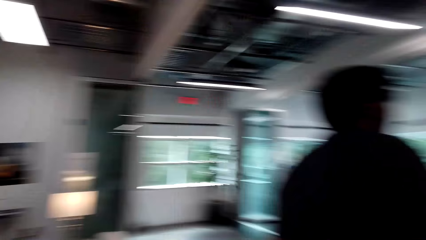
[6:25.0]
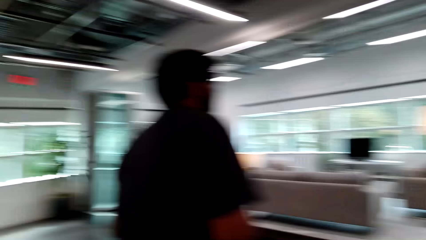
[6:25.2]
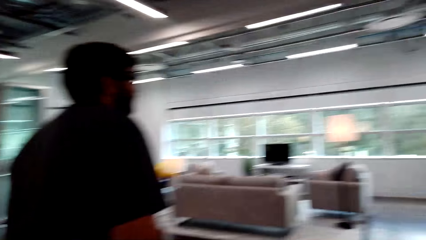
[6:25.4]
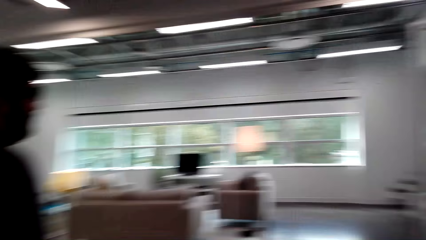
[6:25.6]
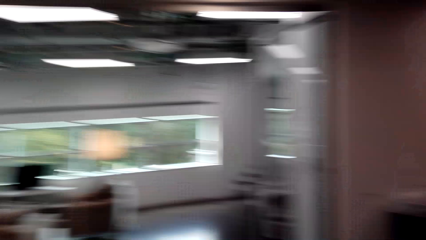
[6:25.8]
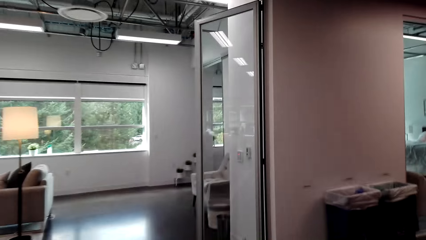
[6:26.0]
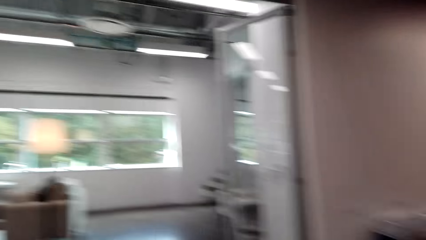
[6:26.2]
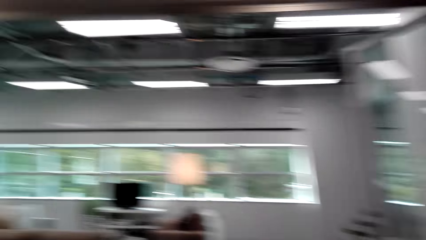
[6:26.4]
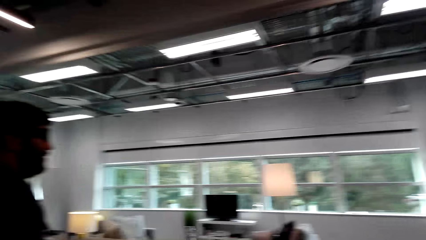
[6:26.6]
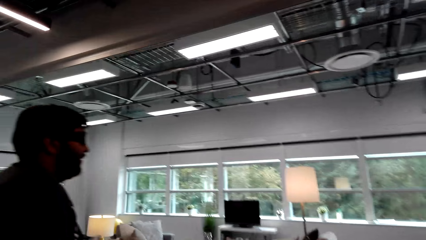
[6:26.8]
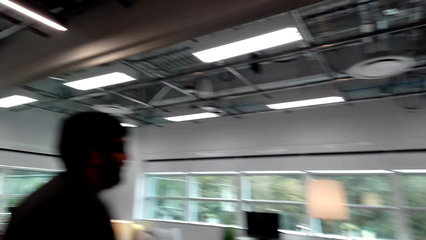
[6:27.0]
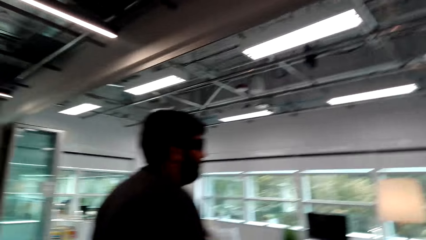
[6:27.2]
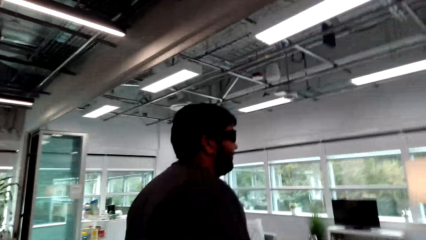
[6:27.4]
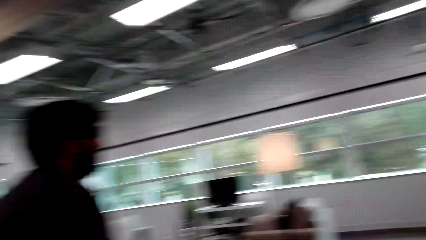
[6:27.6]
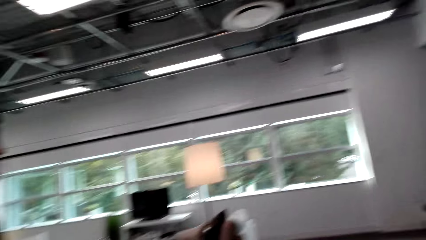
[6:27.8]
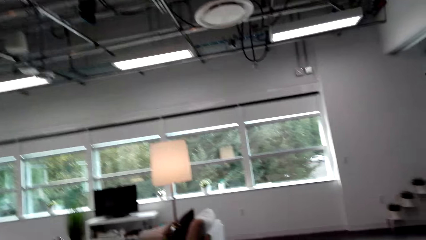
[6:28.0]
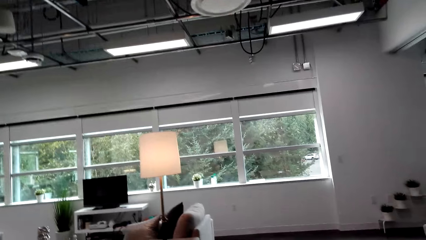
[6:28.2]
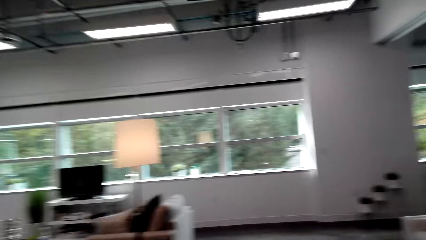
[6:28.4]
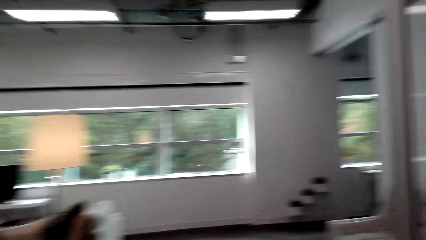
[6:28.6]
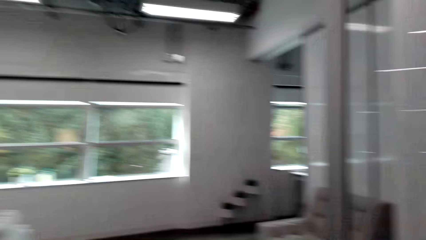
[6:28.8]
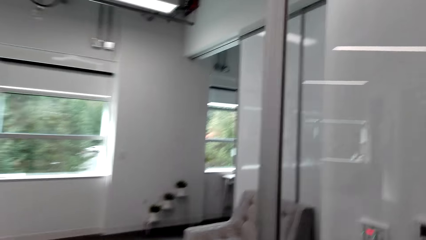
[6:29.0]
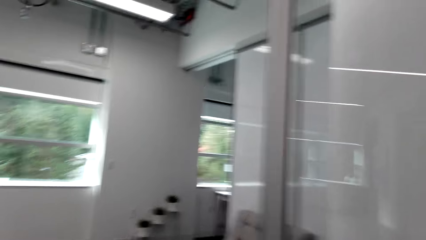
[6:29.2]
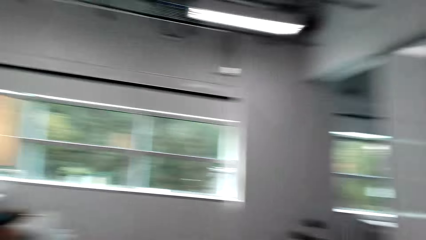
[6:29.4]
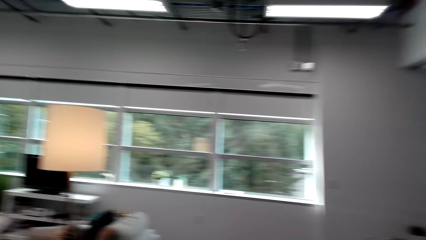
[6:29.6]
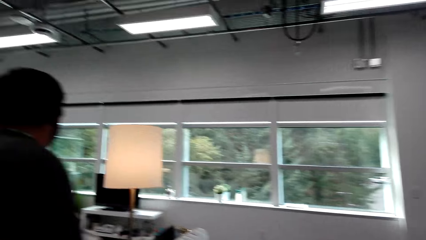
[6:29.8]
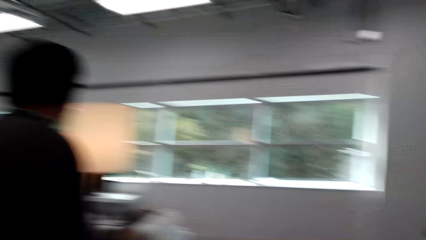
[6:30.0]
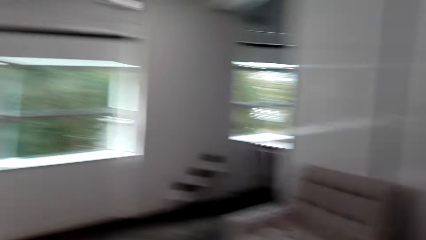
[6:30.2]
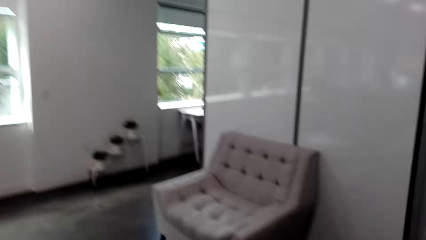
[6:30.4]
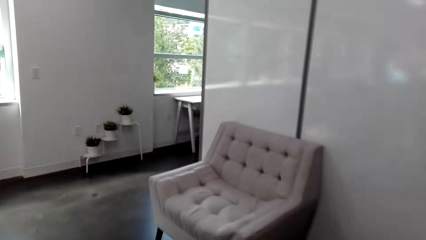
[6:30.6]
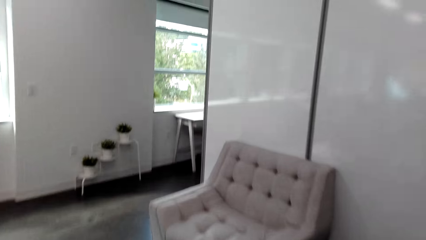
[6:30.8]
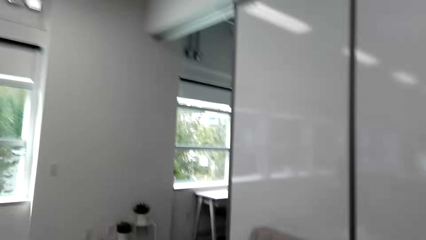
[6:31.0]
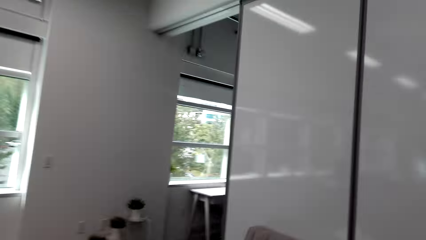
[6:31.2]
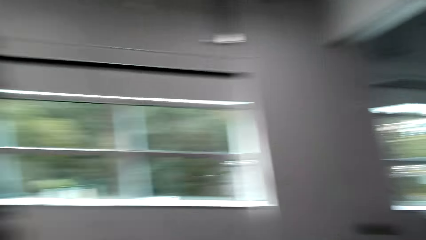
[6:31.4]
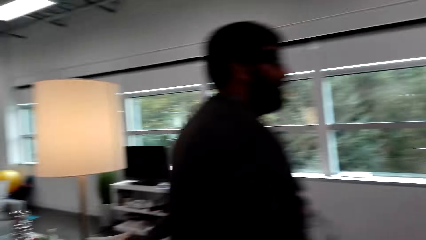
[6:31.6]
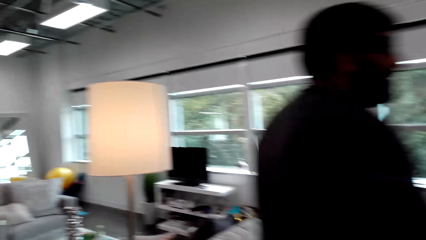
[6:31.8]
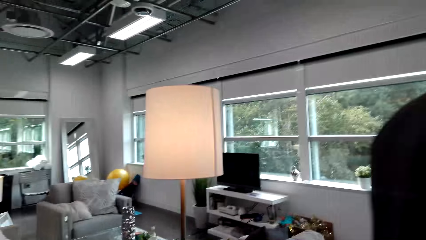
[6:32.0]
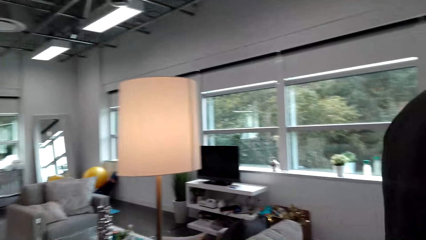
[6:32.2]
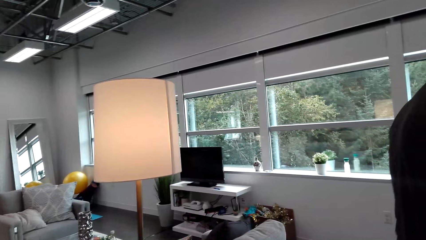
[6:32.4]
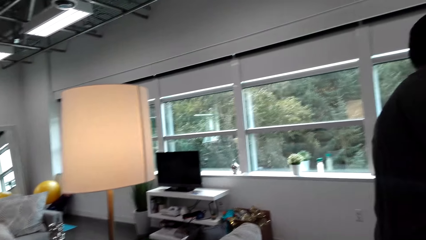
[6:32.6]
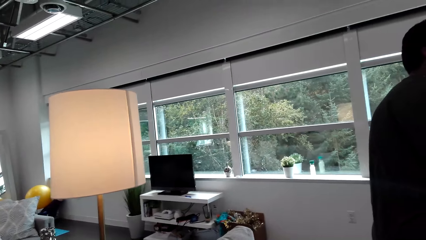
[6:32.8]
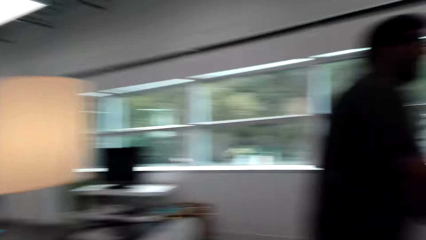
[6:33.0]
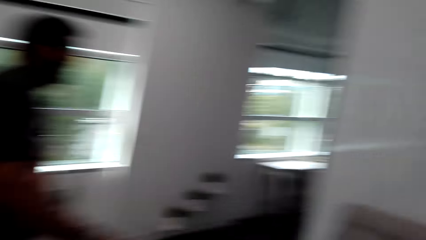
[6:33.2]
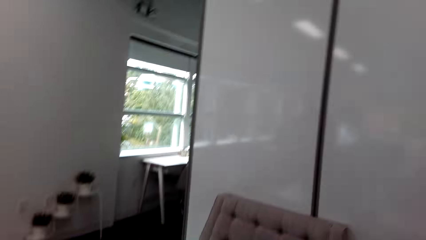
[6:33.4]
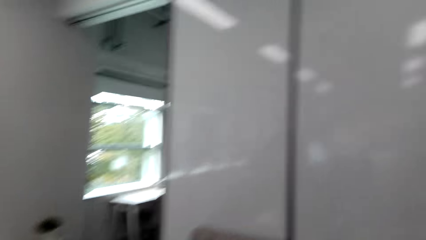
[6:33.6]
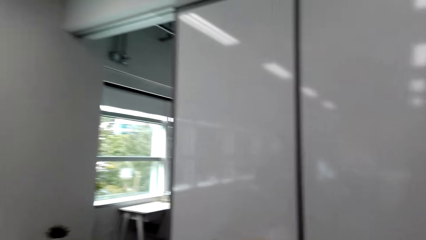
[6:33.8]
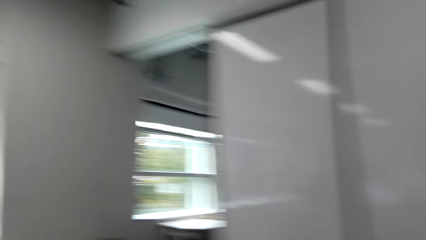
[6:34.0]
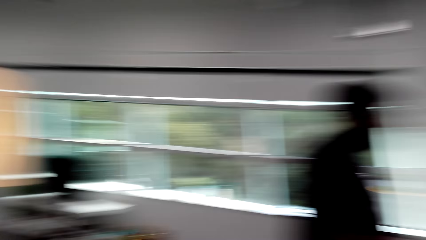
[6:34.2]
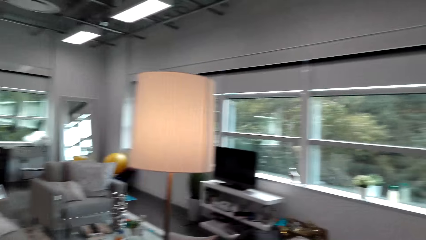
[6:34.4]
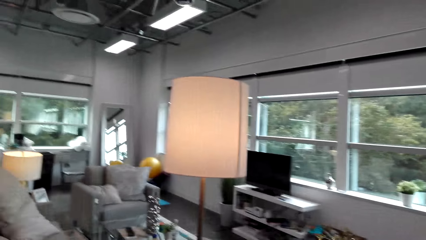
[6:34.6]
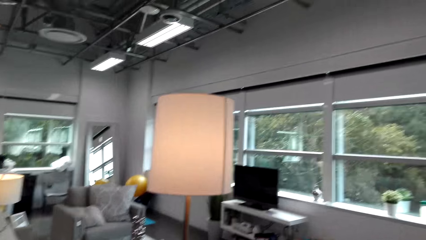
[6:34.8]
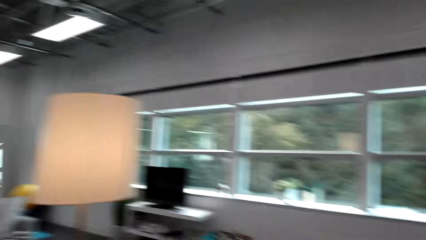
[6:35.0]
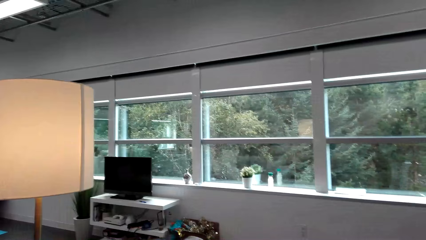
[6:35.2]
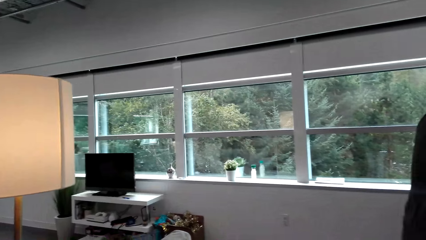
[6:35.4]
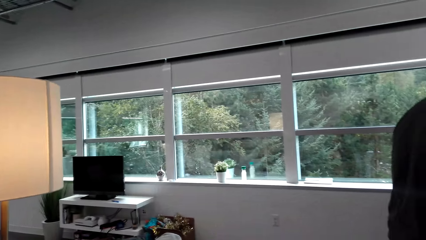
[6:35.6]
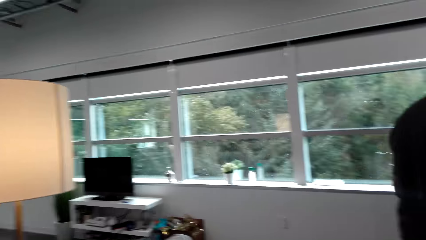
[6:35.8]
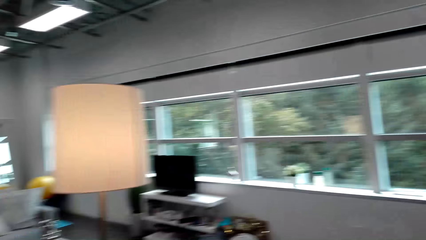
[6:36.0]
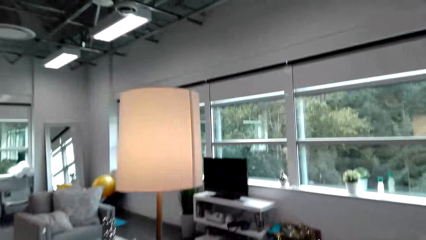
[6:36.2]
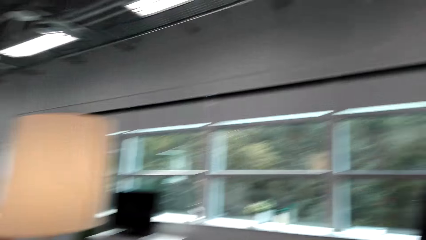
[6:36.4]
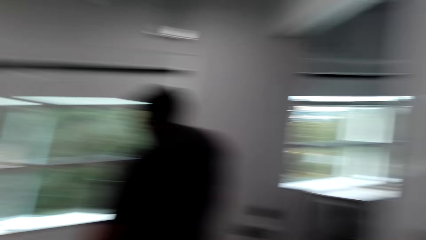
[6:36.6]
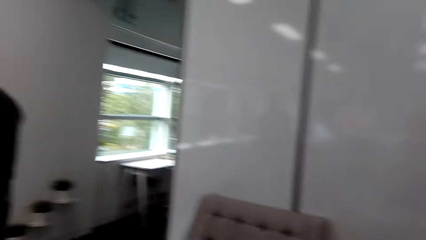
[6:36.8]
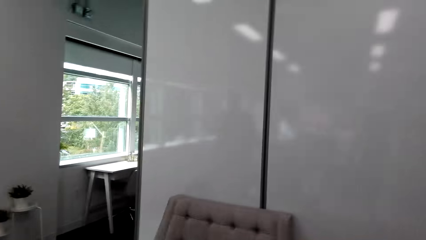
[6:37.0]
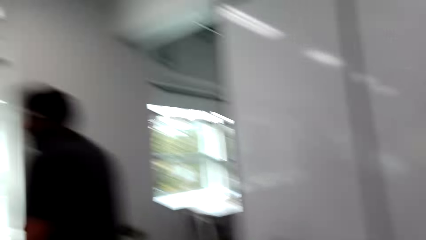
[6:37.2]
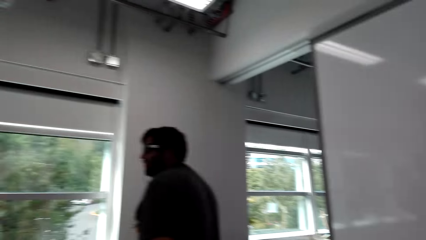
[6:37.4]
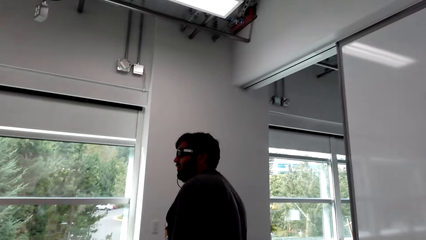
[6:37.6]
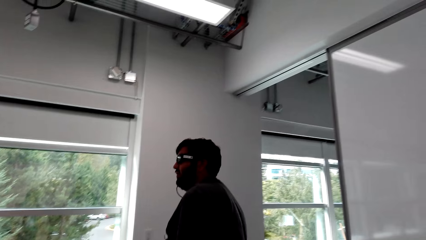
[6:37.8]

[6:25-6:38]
The camera wearer walks around. They look around. A man talks to the camera wearer. The camera wearer interacts with the man. They talk to the man.

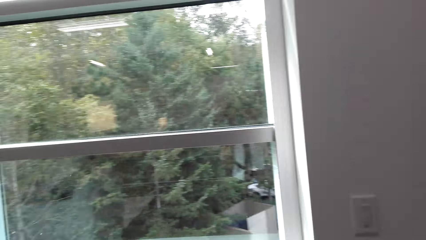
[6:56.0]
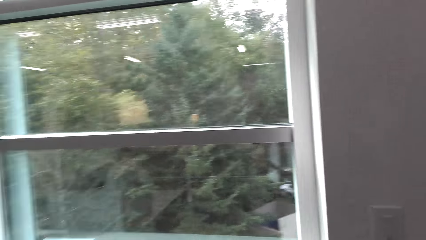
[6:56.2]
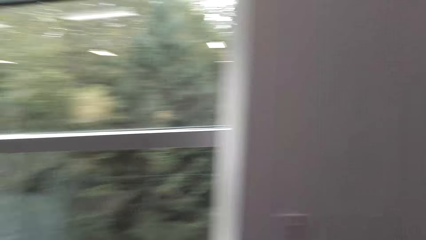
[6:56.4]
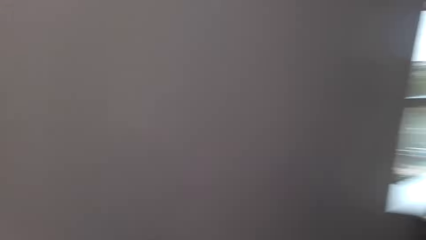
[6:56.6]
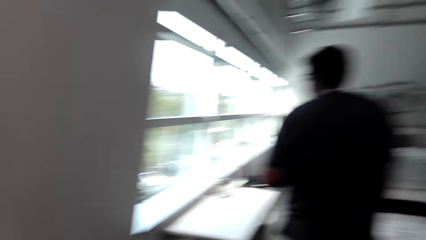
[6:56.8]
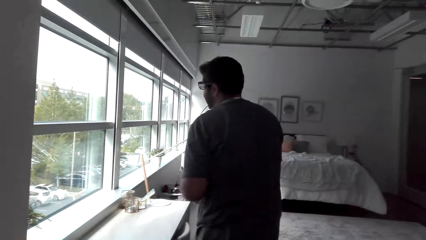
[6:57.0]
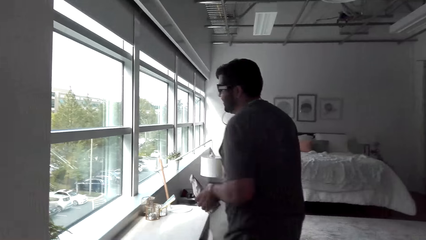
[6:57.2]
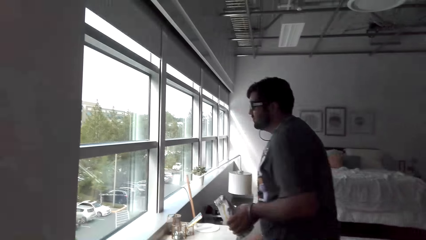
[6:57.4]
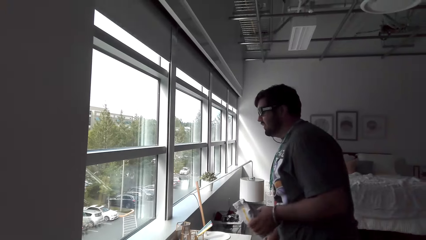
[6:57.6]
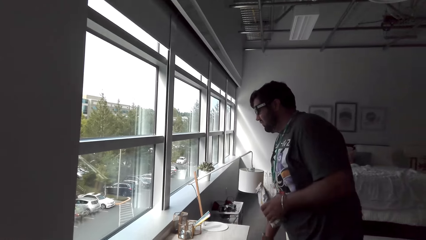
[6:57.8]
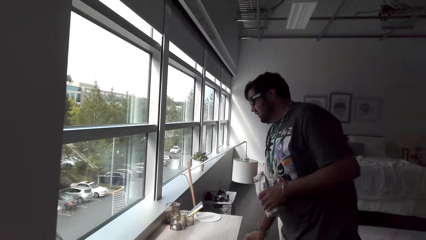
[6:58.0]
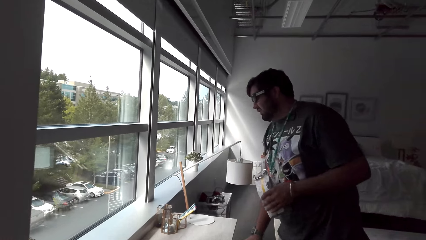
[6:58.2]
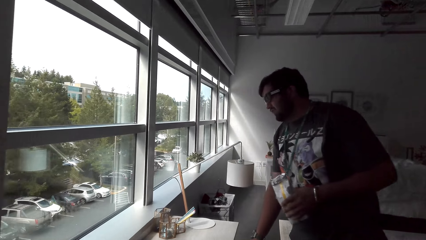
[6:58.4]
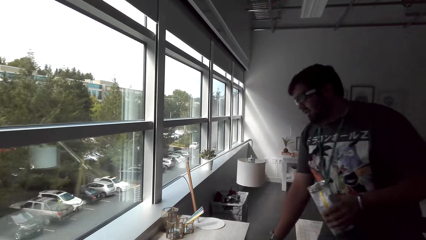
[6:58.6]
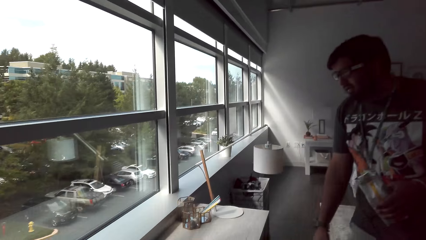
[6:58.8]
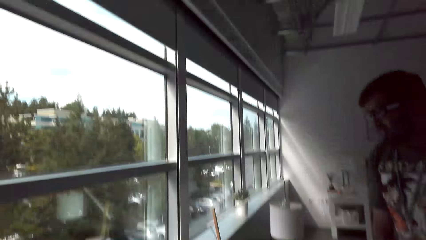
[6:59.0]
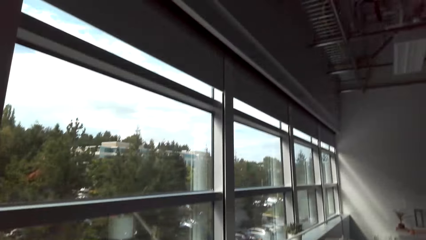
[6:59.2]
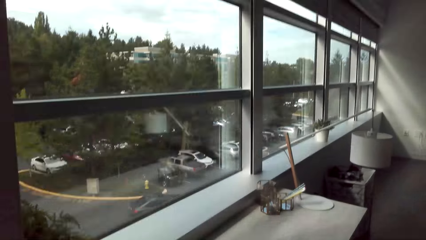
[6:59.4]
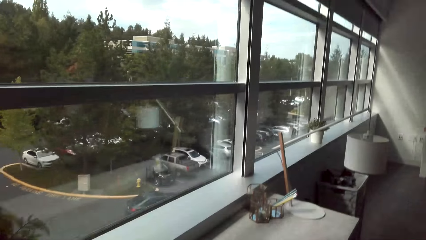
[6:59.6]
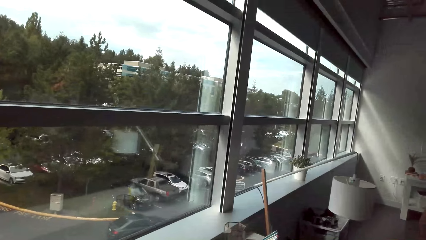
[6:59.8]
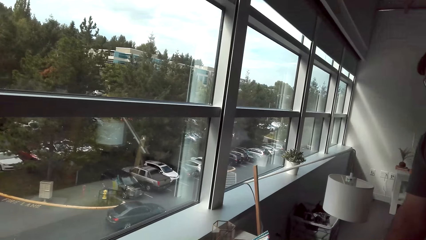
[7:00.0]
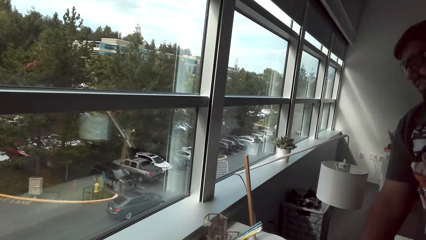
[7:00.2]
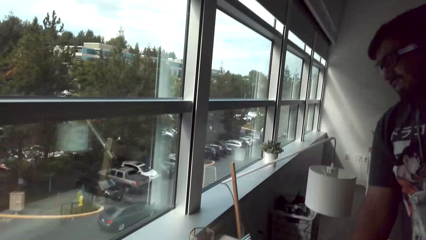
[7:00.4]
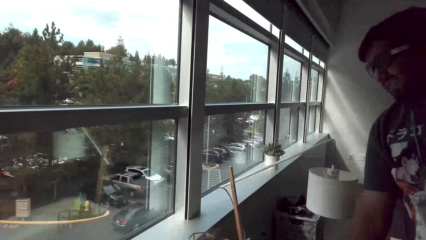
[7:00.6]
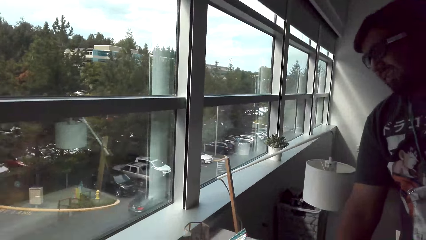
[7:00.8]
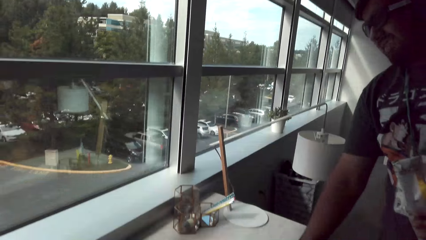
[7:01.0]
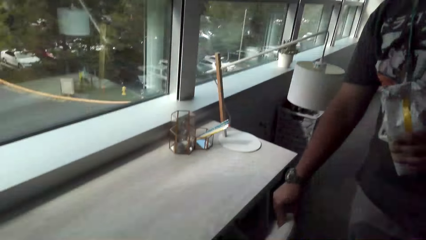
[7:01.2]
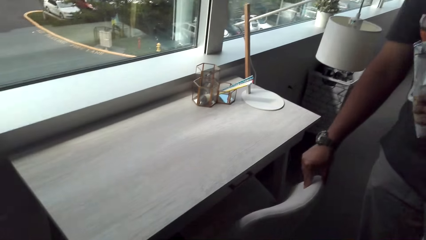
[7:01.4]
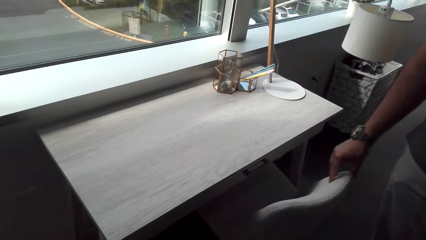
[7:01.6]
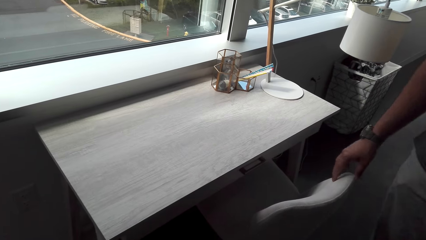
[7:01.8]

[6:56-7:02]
A man opens the drawer. The man talks to the camera wearer.
